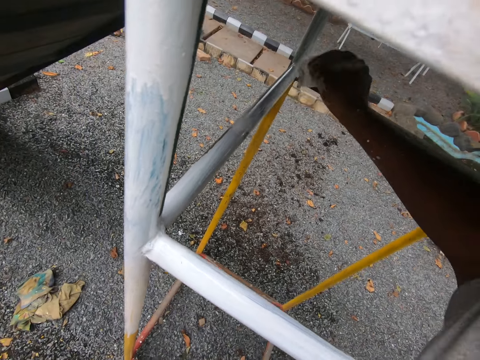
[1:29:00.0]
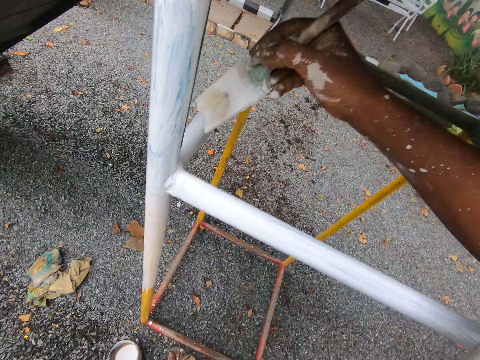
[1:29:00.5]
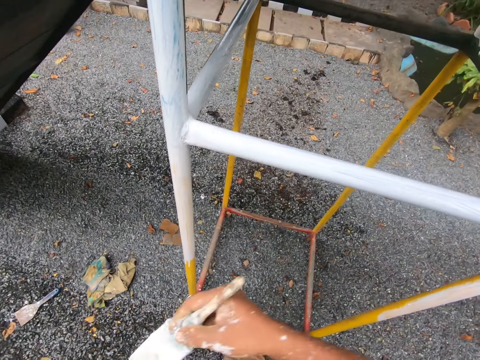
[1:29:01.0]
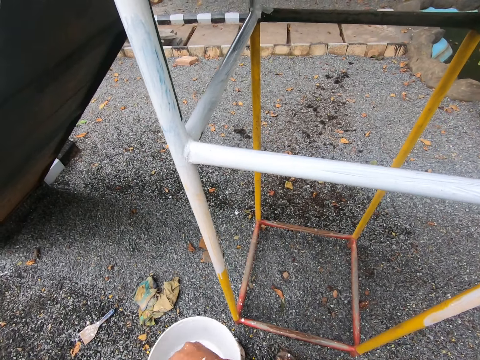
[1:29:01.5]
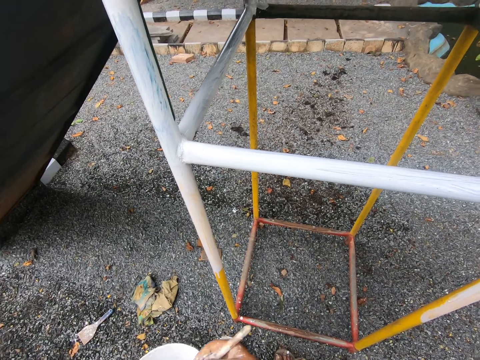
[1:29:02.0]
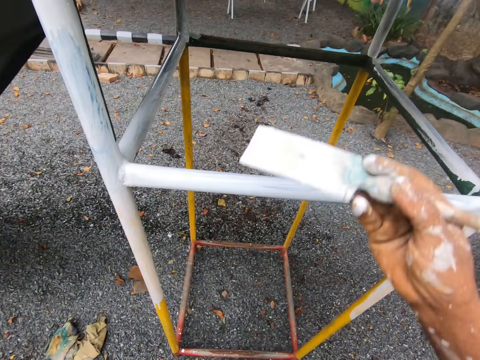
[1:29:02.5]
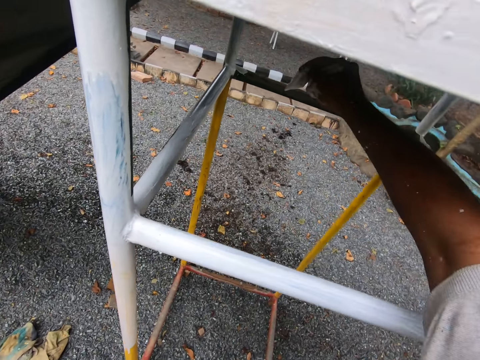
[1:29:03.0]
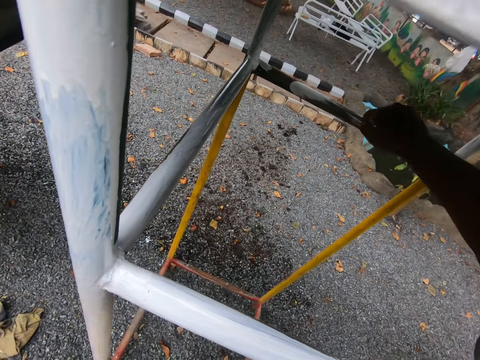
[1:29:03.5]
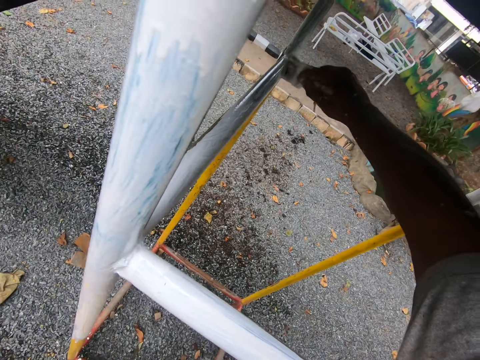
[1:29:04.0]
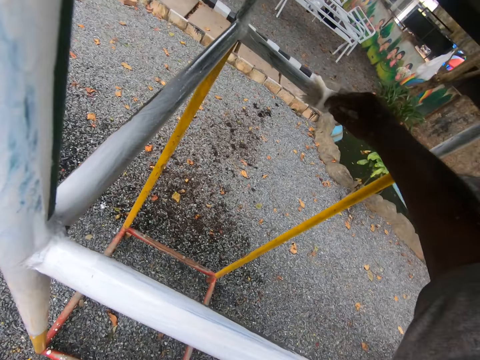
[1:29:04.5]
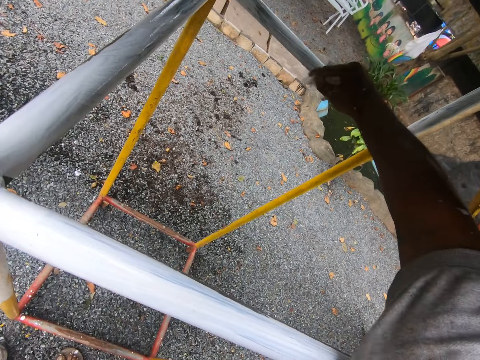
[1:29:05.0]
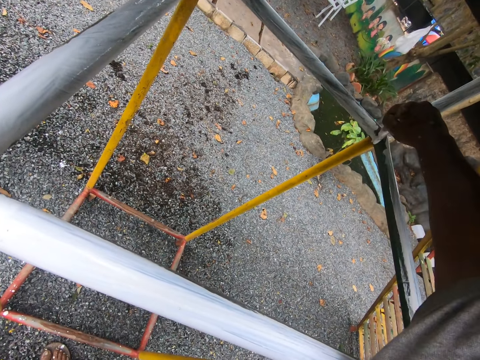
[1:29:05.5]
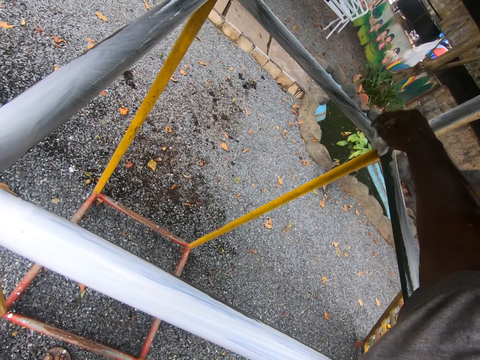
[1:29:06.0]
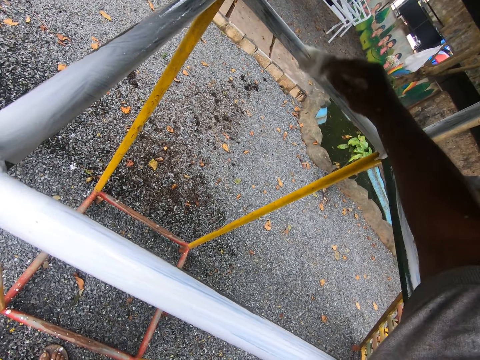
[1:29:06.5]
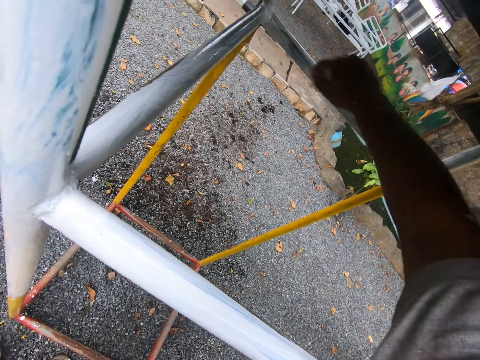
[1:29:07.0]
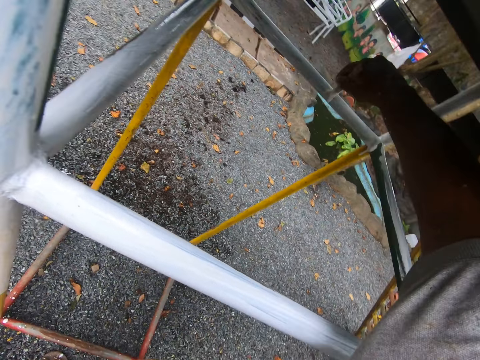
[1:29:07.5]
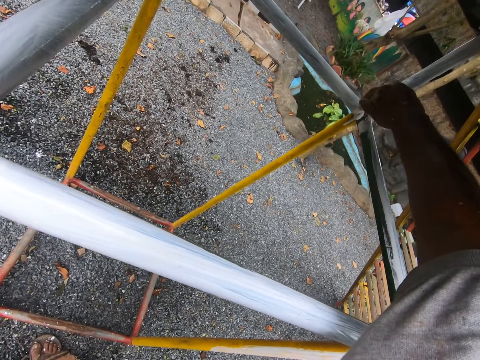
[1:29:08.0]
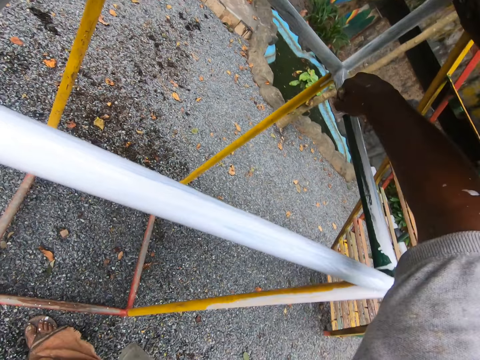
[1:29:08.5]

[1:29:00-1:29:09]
The camera wearer dips the brush into the paint container. They paint the swing with the paint brush.

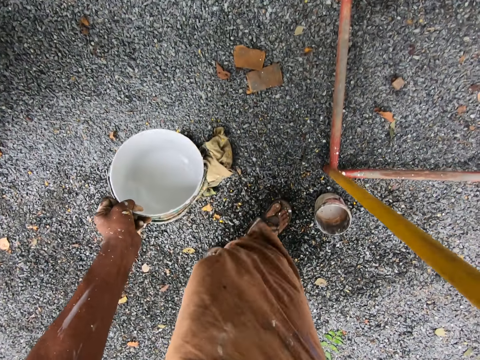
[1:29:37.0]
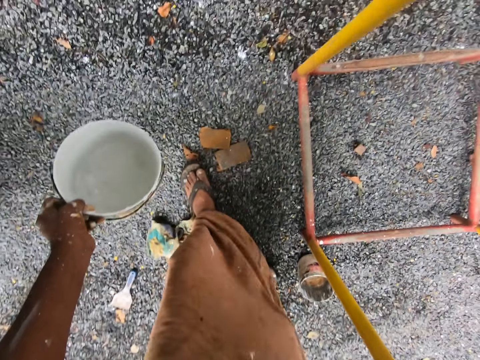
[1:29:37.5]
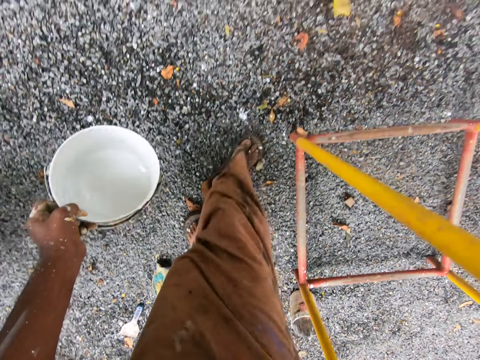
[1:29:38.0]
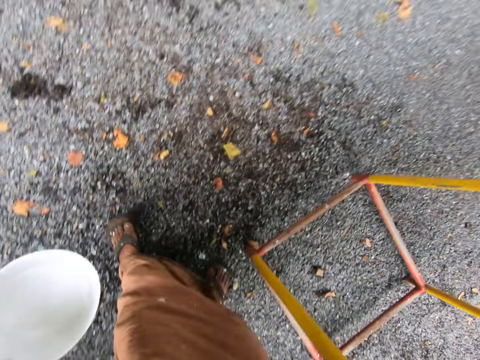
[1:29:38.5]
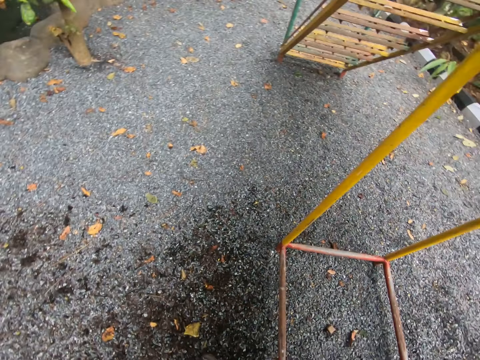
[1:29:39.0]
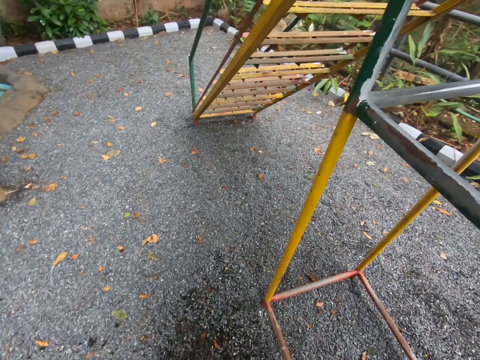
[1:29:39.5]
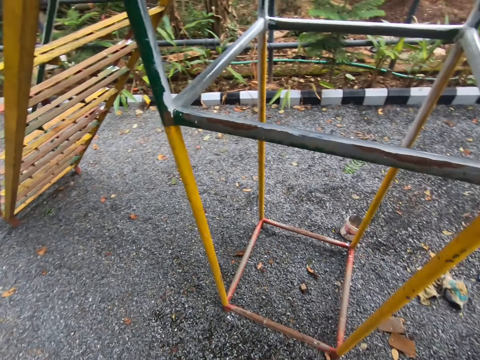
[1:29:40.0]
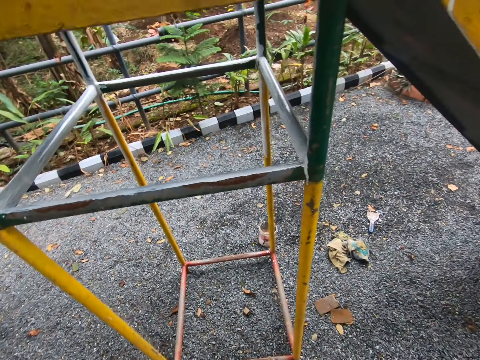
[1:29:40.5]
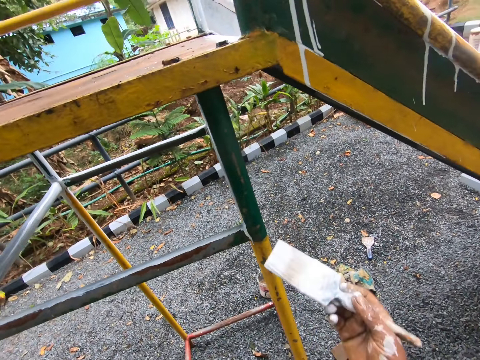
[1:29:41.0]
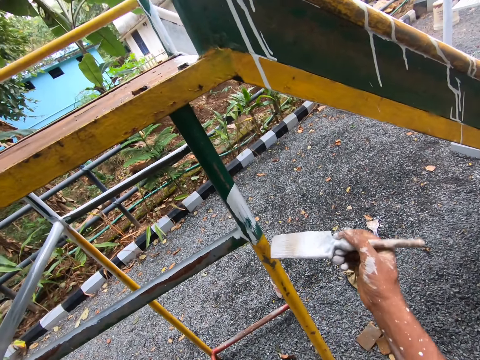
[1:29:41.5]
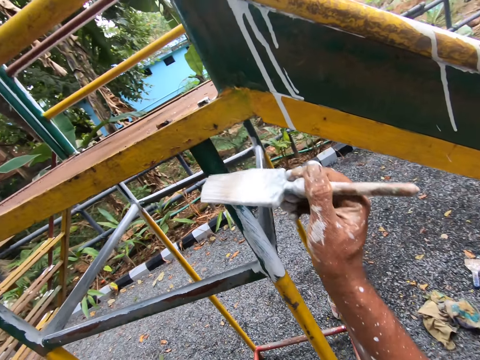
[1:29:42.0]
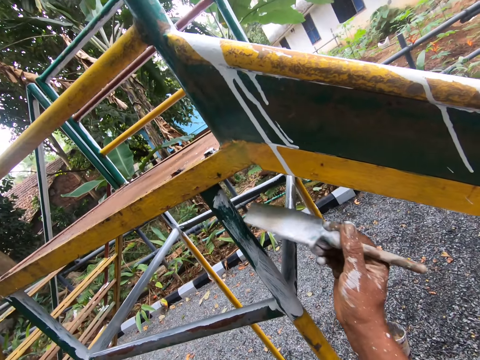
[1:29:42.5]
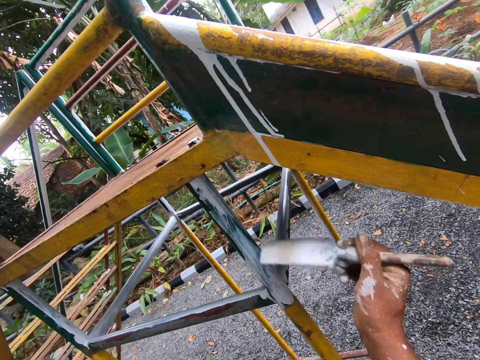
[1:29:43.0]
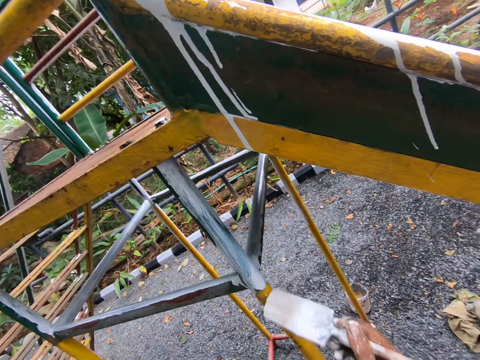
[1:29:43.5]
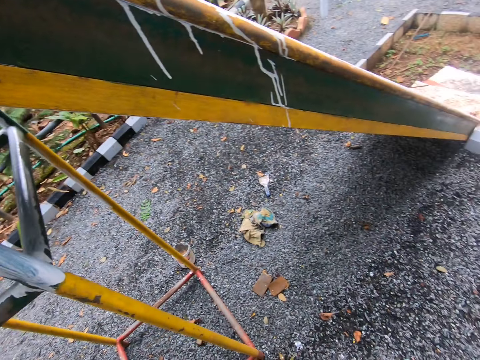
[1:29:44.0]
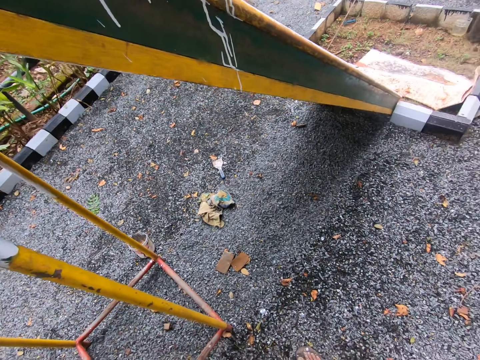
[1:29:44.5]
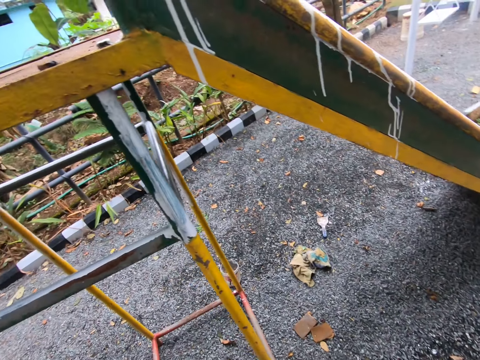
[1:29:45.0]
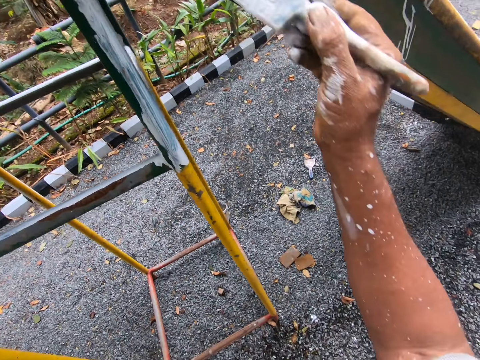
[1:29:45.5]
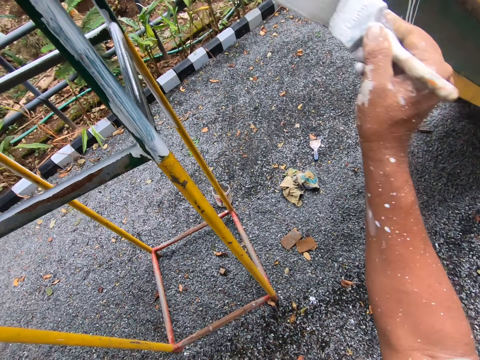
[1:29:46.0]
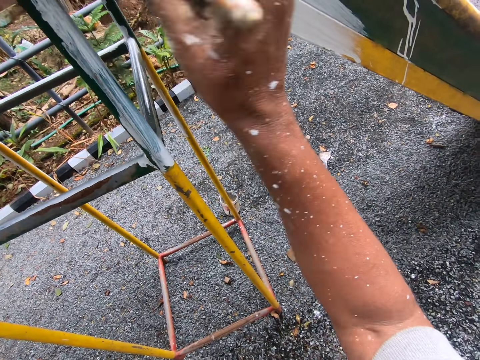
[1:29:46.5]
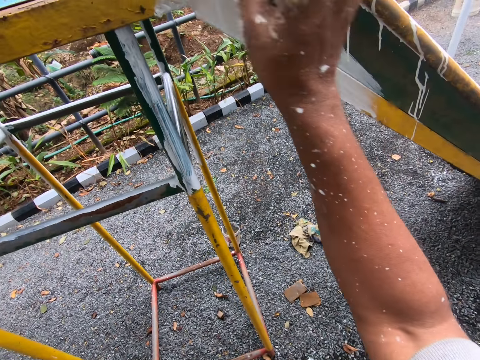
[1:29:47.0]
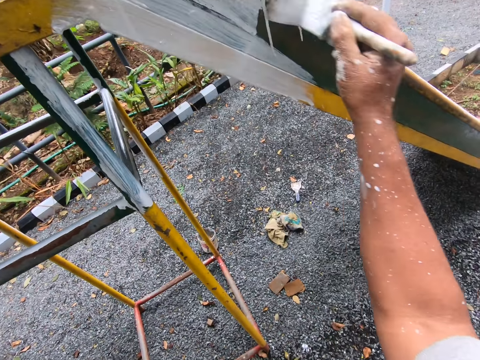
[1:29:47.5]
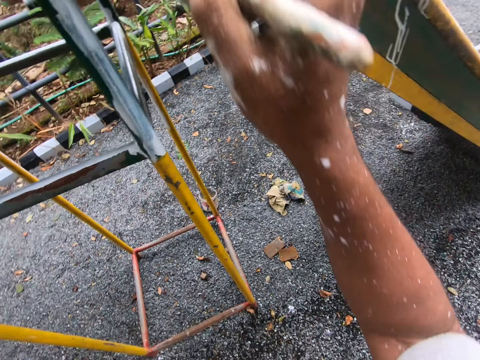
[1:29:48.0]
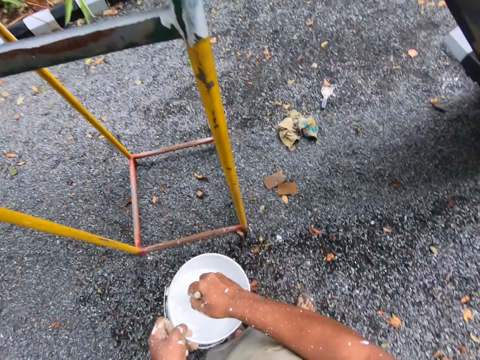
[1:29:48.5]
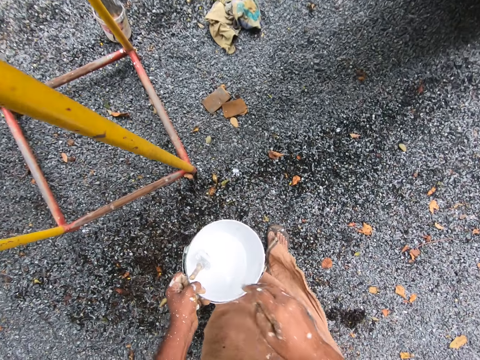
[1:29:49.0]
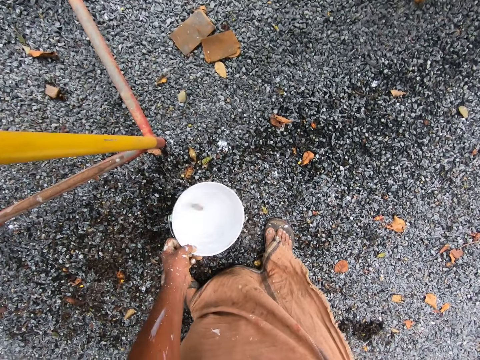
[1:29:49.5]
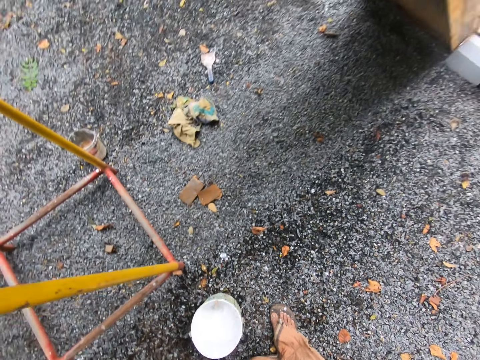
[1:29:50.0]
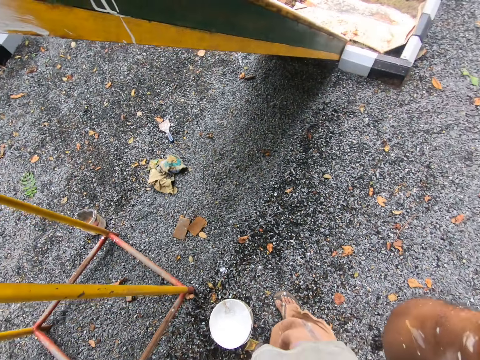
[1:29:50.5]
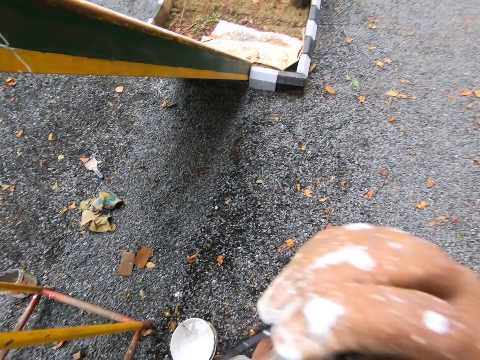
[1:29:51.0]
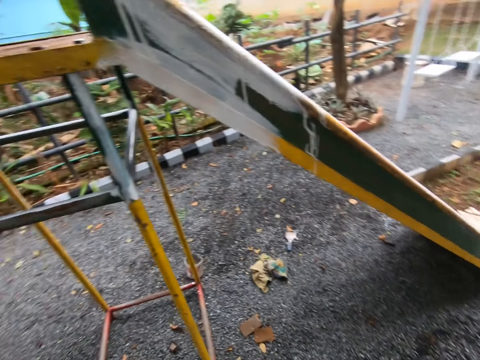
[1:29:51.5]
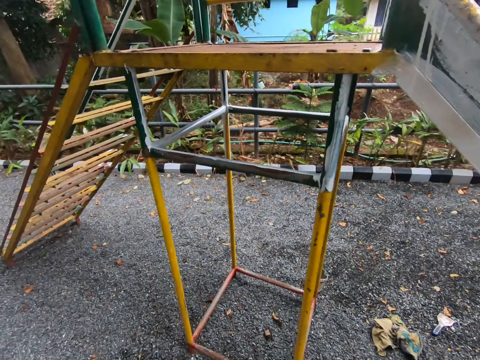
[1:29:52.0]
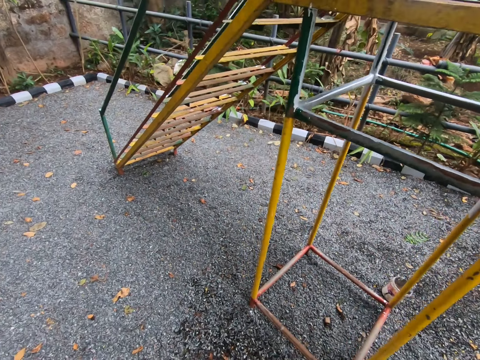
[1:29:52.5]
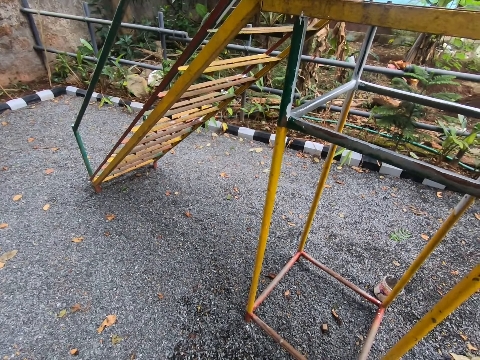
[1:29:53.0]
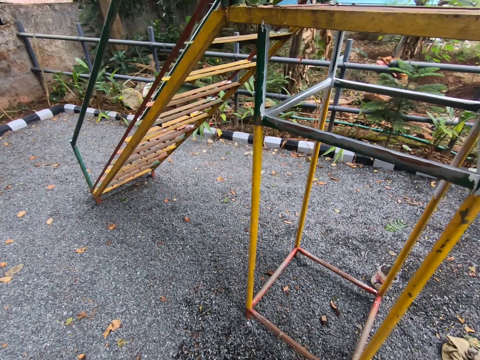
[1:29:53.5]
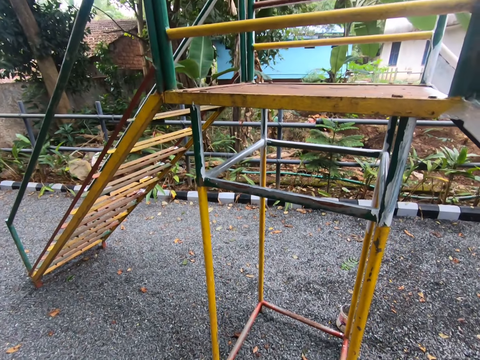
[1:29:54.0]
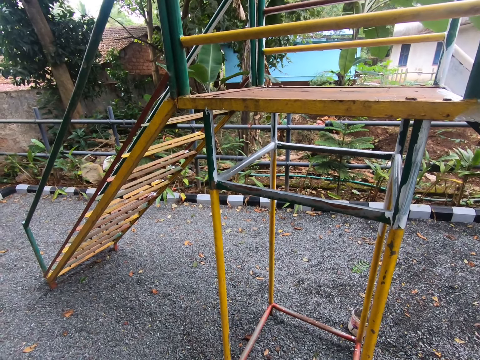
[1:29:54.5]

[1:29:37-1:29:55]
The camera wearer walks around. He paints the swing. He dips the paint brush into the container. He drops the paint container on the floor. He removes his eyeglasses. He looks at the swing.
